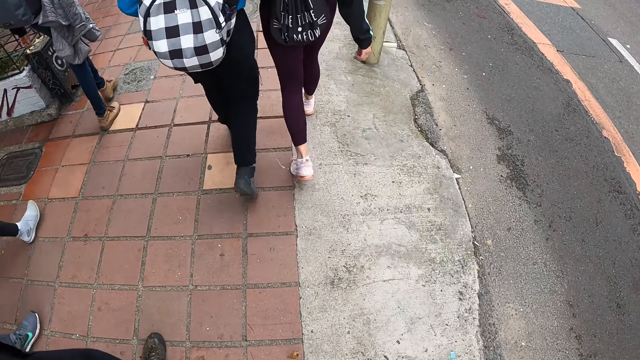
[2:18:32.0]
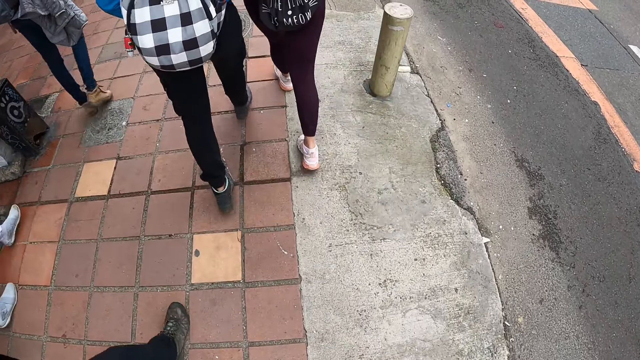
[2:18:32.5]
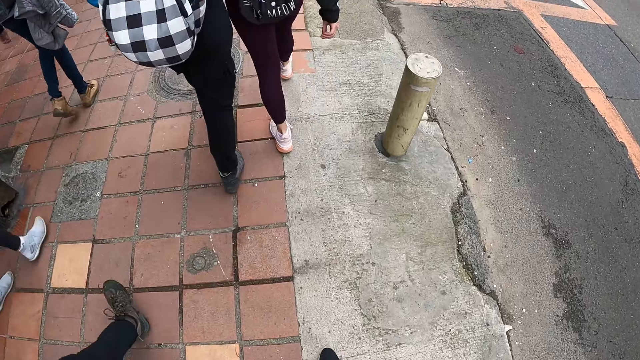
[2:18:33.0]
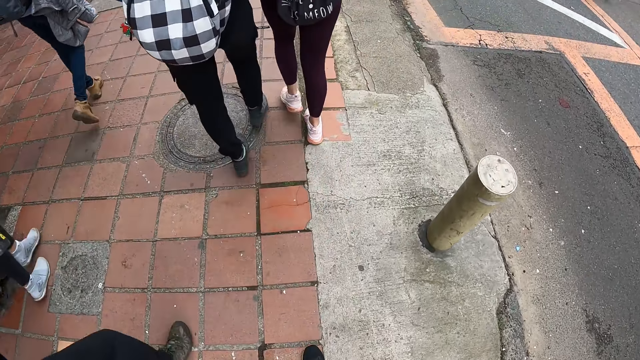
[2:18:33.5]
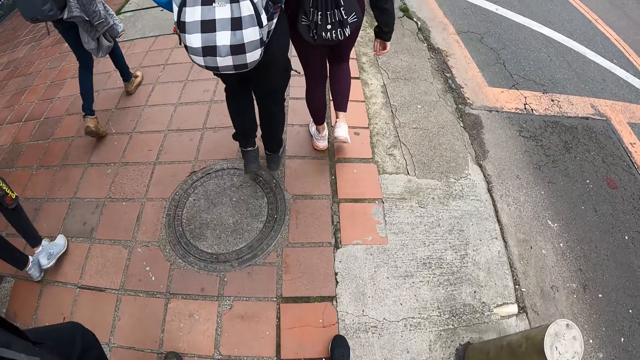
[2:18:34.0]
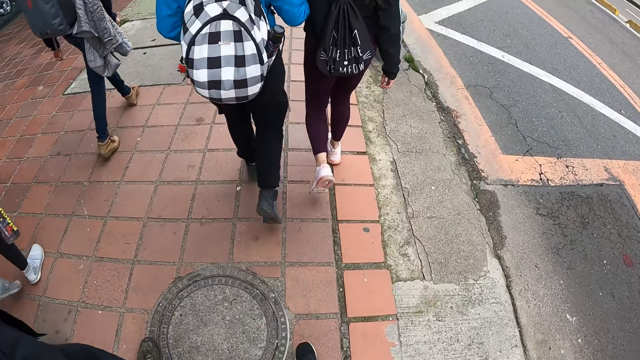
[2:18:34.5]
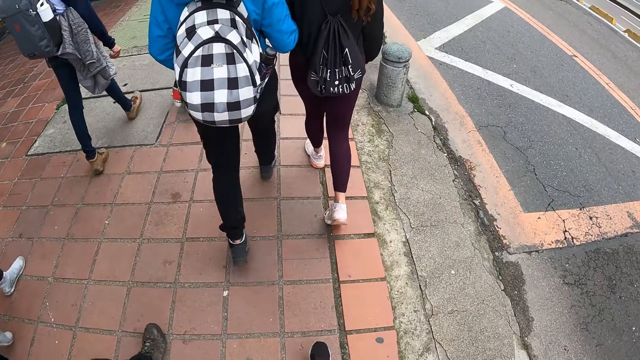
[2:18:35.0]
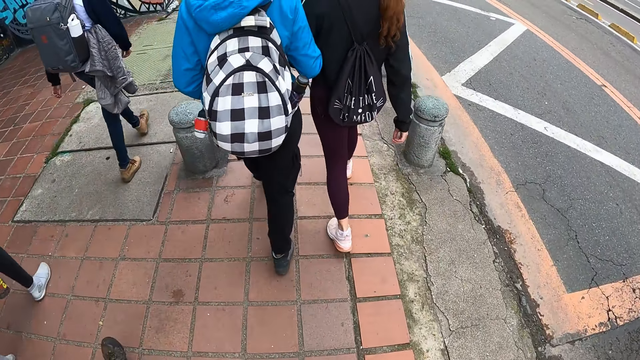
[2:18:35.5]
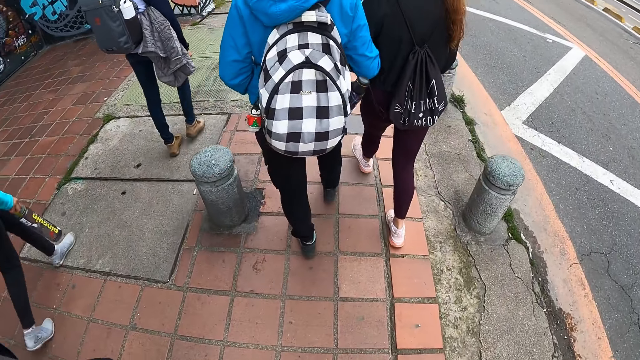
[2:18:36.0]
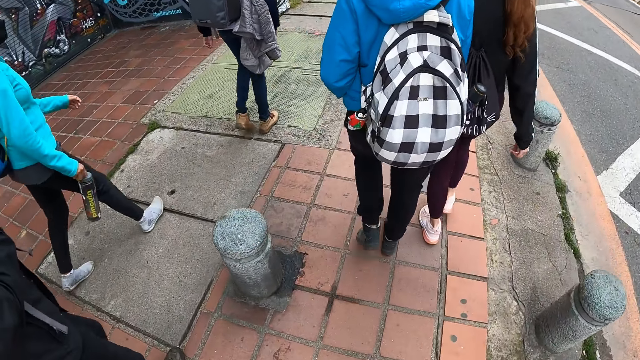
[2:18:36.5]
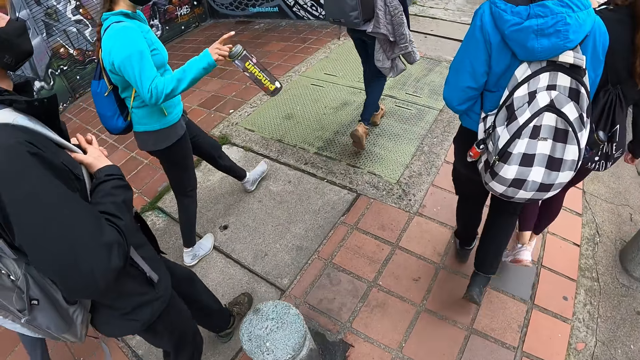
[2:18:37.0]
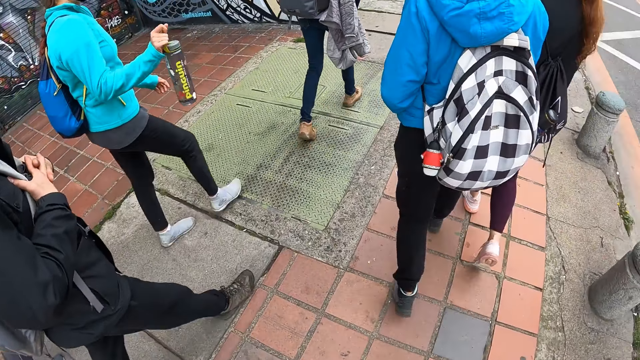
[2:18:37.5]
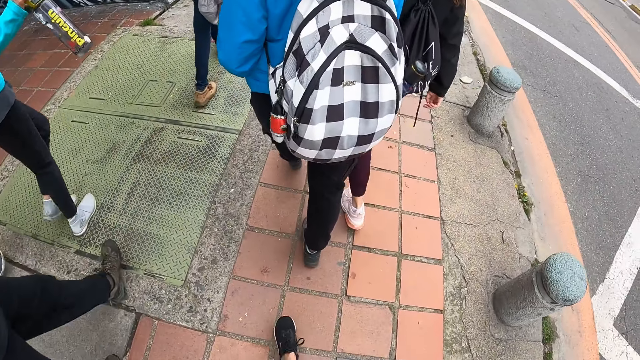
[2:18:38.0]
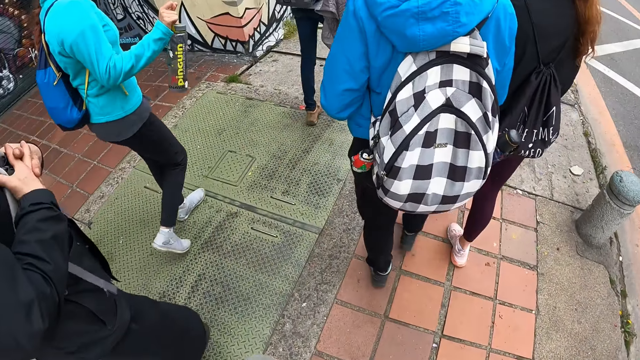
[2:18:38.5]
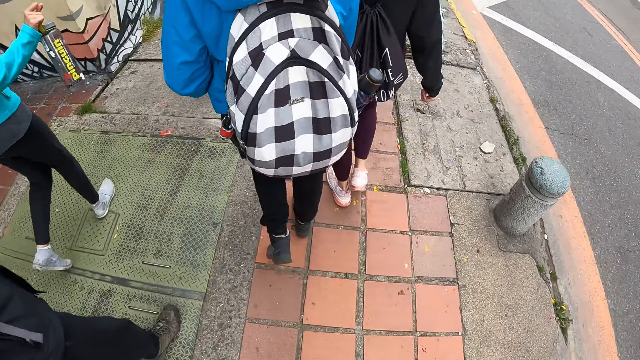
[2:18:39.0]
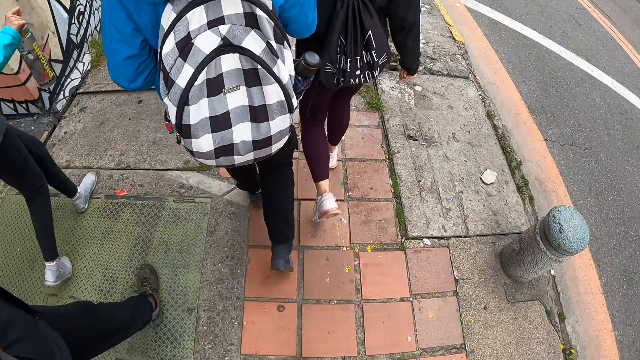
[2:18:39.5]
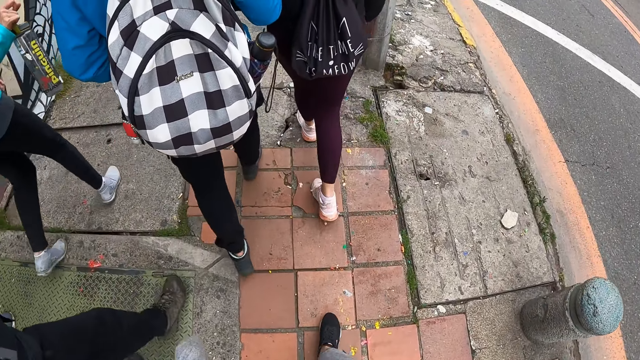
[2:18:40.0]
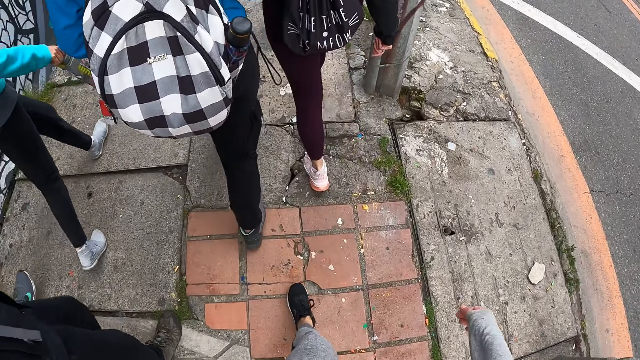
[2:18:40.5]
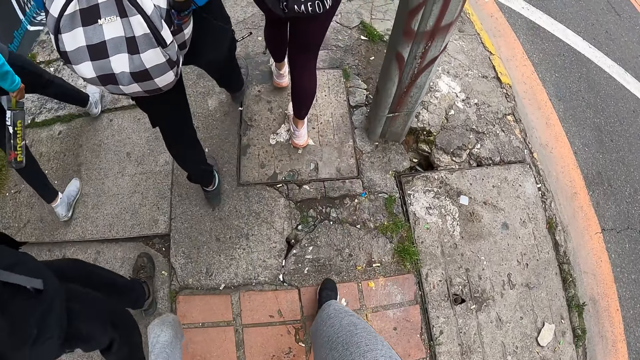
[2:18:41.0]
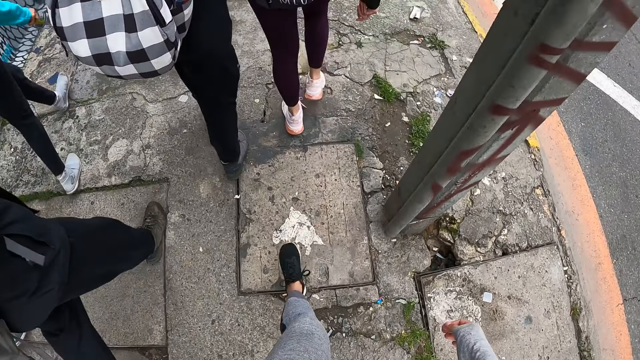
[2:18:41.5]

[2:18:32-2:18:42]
The camera wearer walks on the pavement. A person walks behind another person. A third person points at the first person. The camera wearer walks on the pavement.

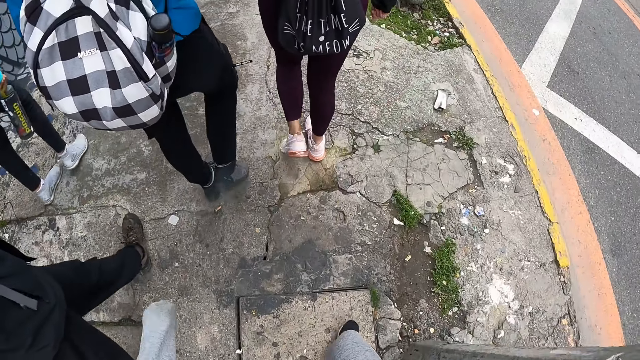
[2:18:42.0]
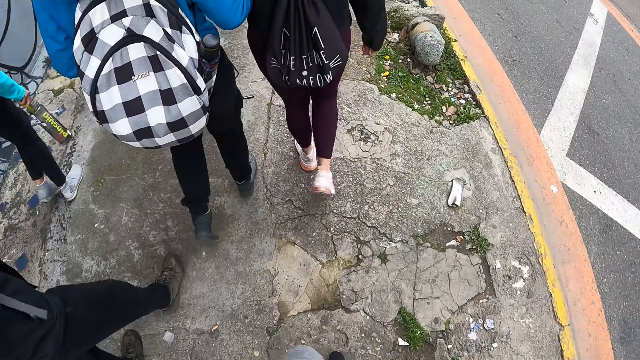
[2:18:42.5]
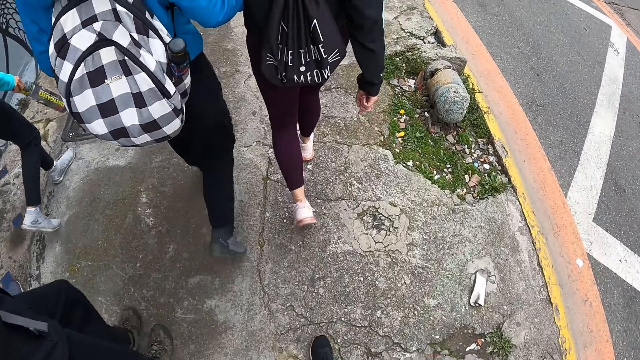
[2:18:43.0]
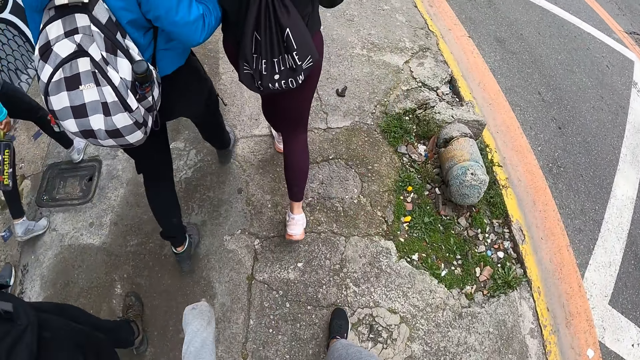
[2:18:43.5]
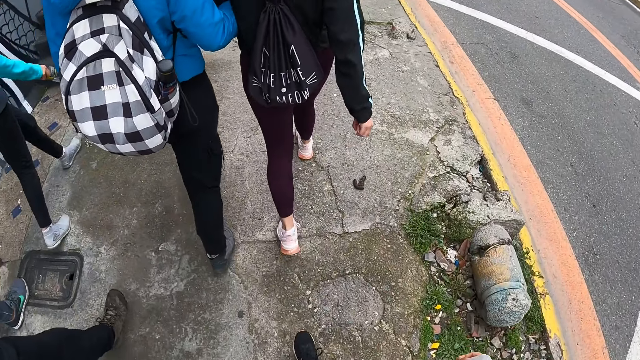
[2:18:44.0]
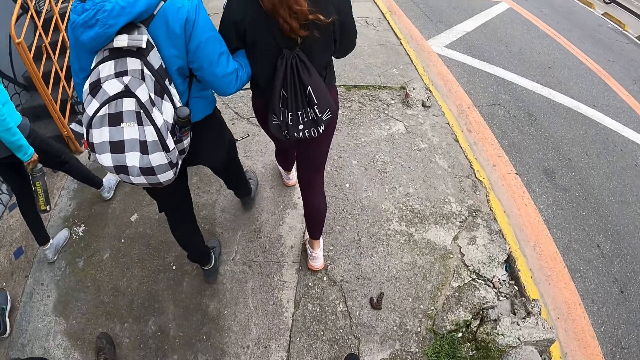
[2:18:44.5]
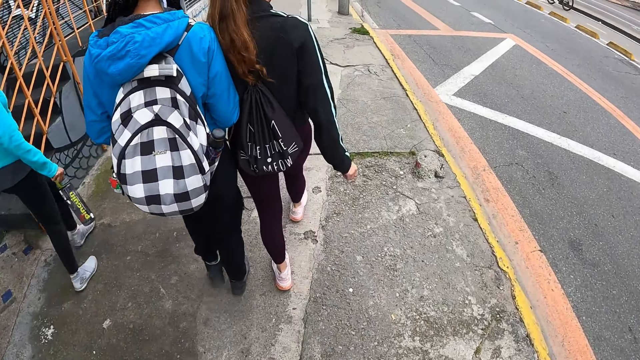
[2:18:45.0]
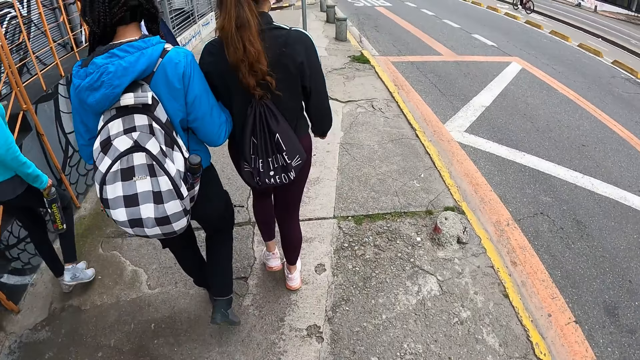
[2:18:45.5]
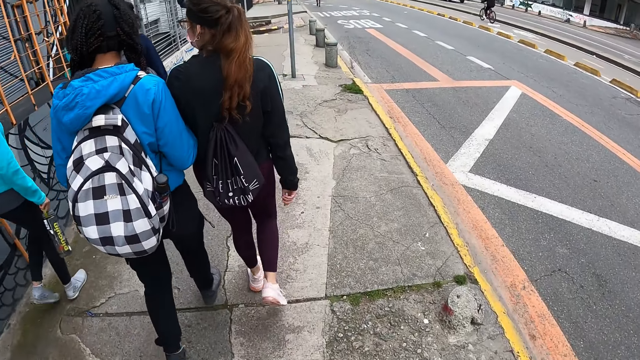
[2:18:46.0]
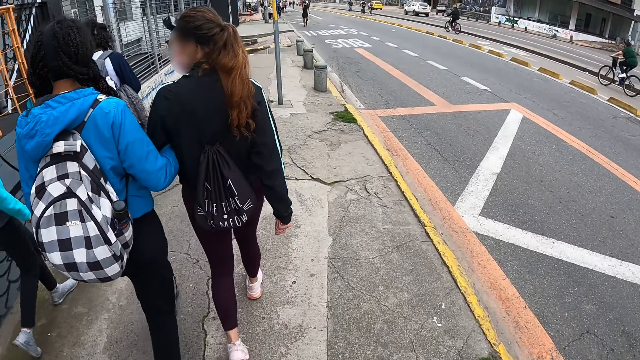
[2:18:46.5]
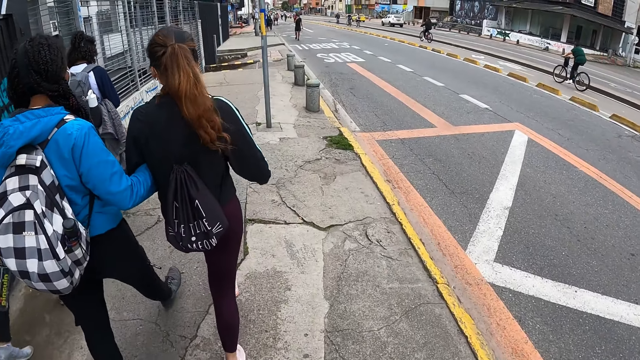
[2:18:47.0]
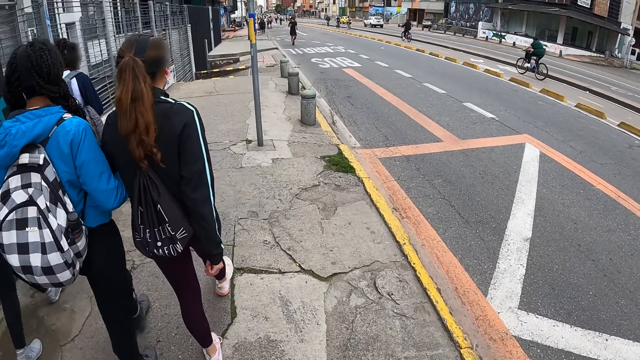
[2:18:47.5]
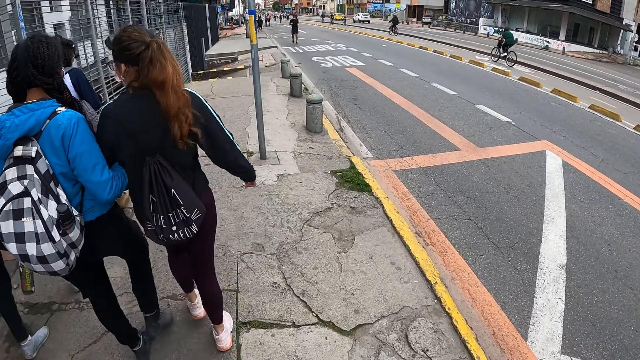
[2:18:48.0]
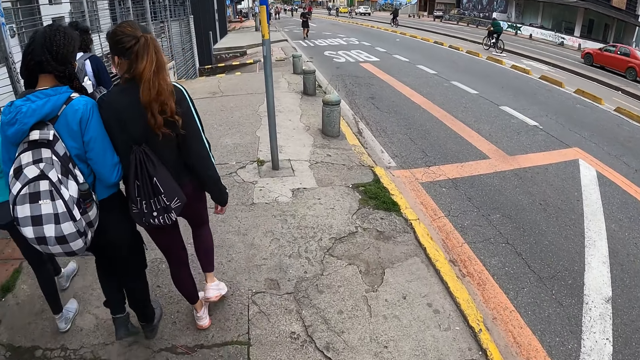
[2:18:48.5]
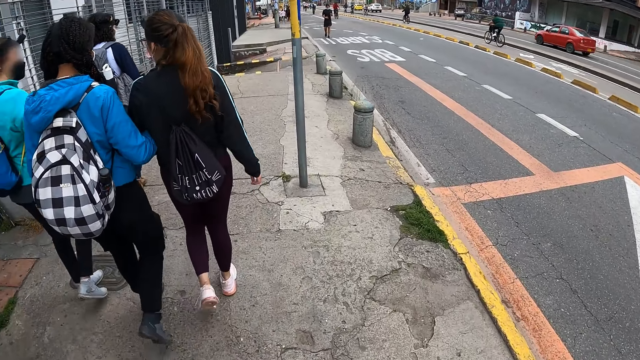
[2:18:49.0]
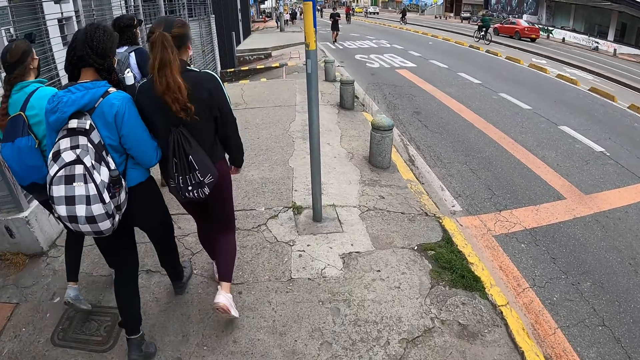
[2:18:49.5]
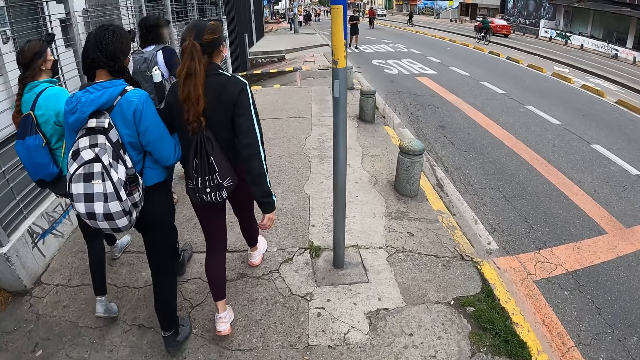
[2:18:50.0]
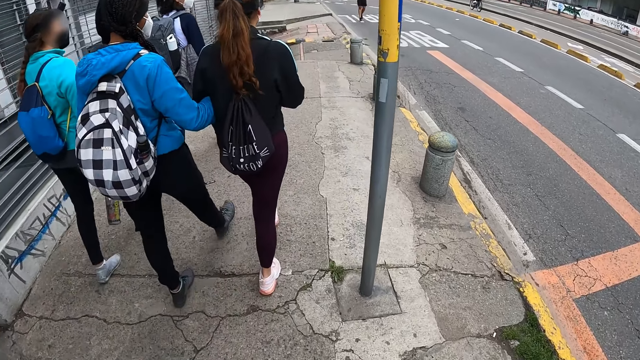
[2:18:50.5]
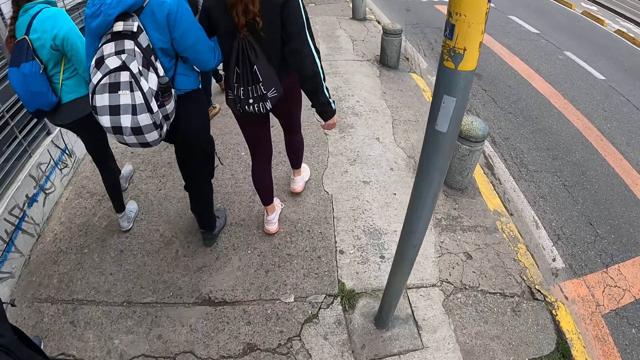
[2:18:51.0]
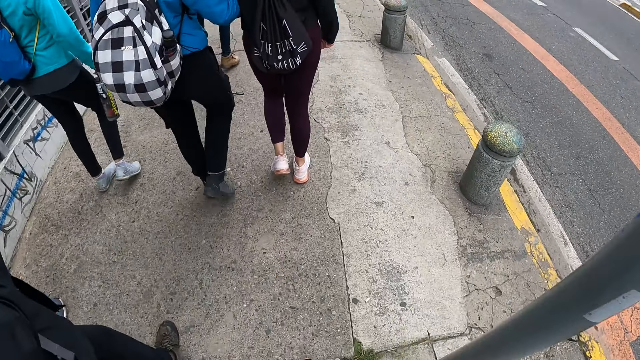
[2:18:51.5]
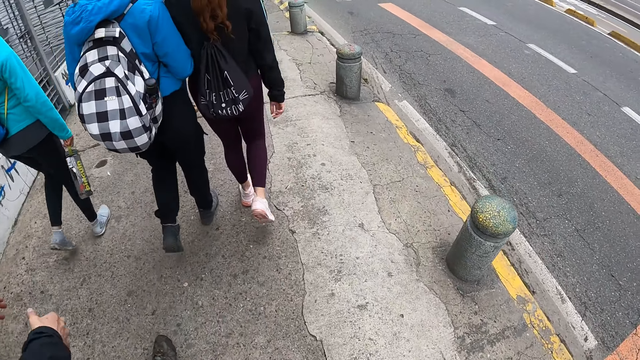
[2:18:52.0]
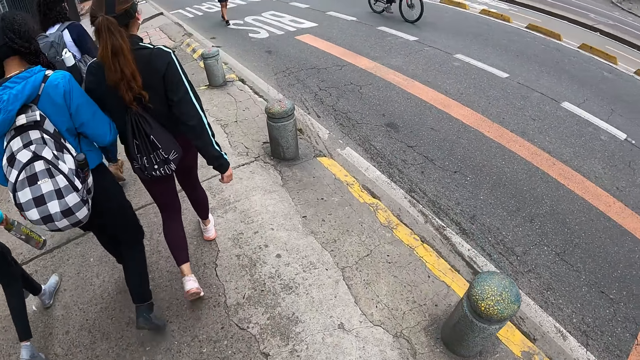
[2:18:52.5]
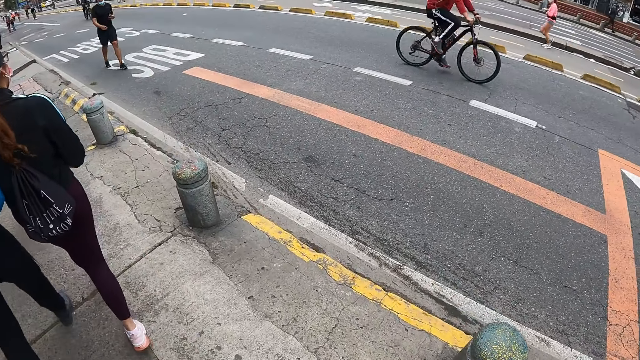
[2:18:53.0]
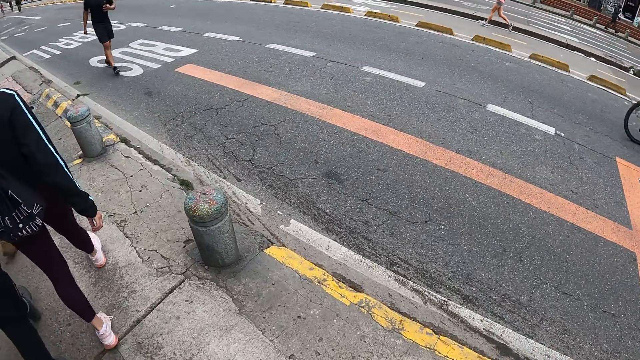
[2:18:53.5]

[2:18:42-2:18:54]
The camera wearer moves both hands and walks on the pavement. A person looks at another person. The first person walks with a third person. A fourth person moves both hands. The camera wearer looks aside.
